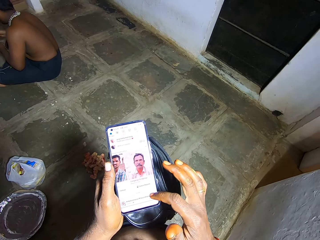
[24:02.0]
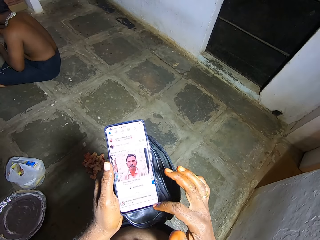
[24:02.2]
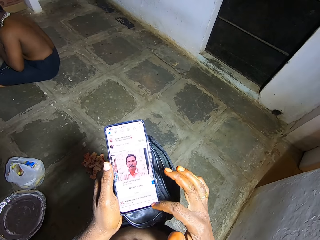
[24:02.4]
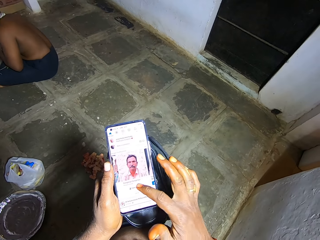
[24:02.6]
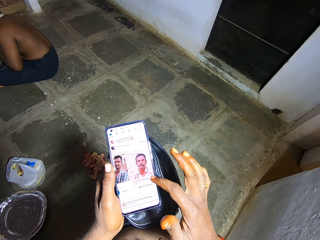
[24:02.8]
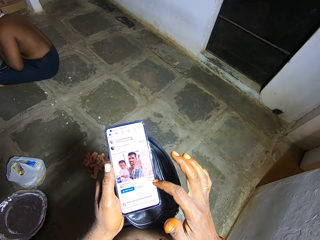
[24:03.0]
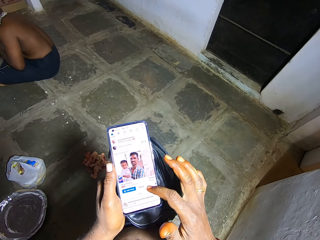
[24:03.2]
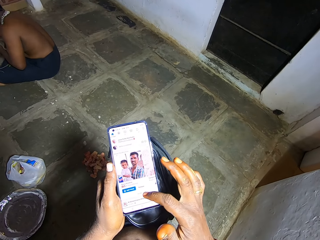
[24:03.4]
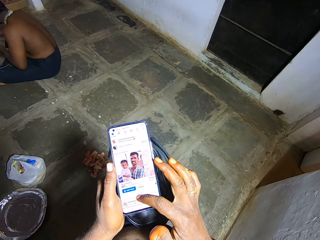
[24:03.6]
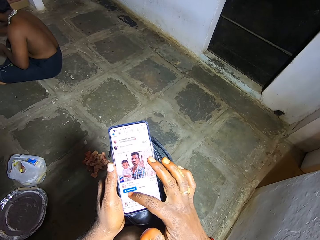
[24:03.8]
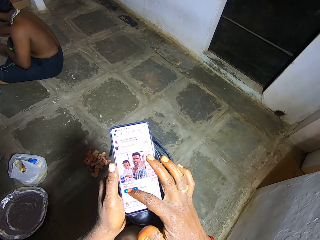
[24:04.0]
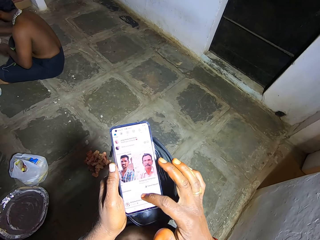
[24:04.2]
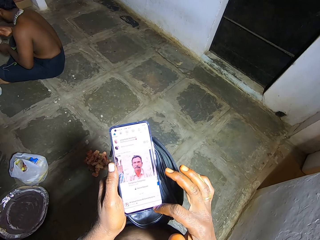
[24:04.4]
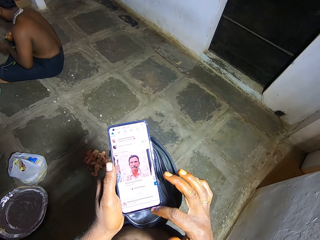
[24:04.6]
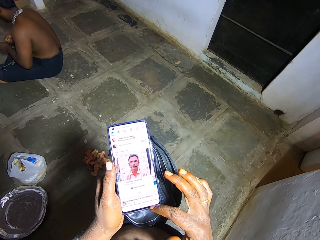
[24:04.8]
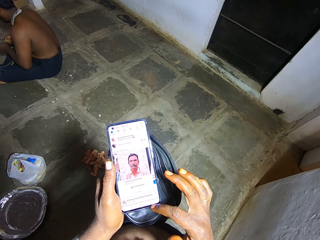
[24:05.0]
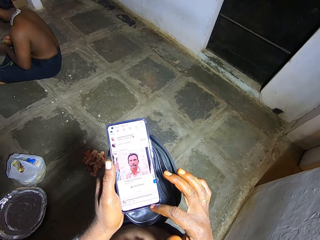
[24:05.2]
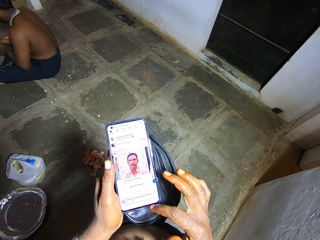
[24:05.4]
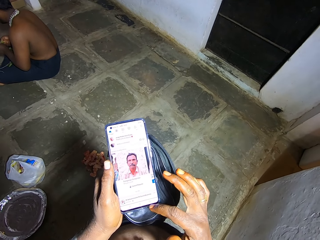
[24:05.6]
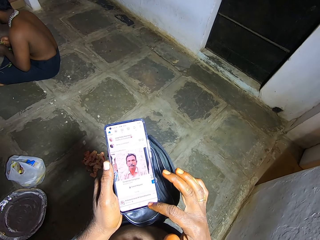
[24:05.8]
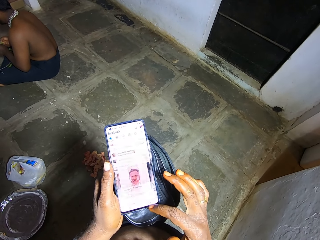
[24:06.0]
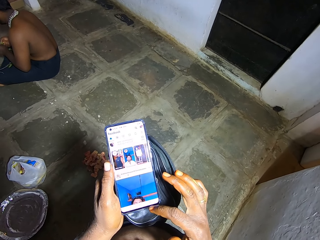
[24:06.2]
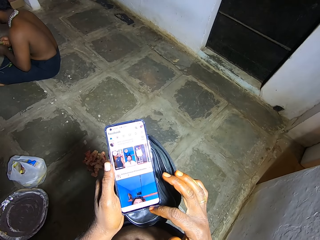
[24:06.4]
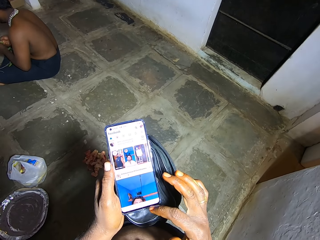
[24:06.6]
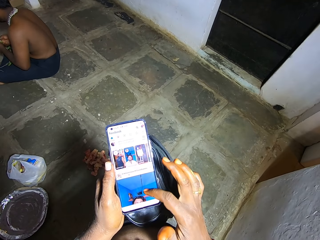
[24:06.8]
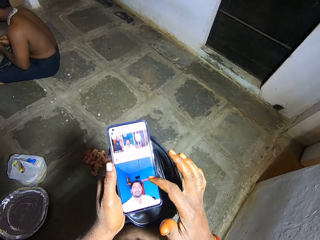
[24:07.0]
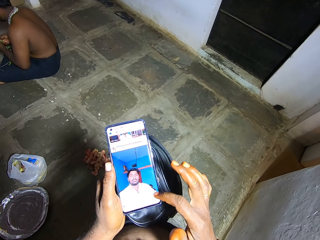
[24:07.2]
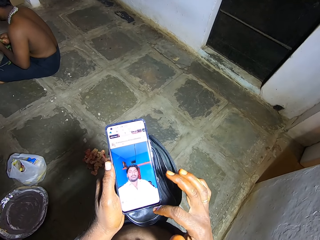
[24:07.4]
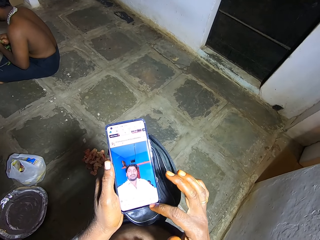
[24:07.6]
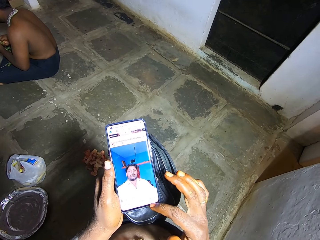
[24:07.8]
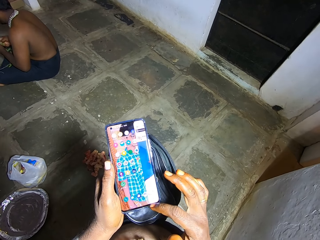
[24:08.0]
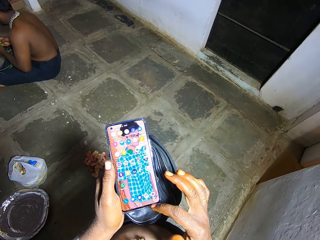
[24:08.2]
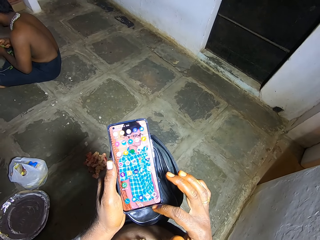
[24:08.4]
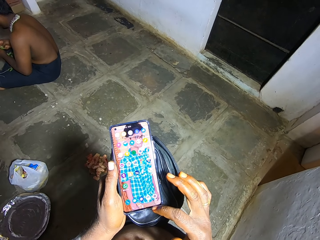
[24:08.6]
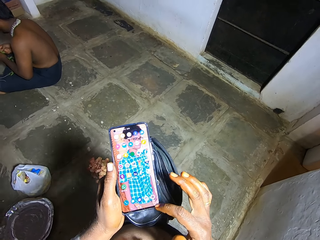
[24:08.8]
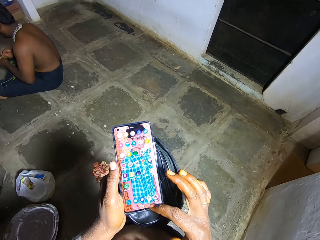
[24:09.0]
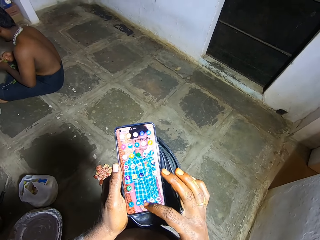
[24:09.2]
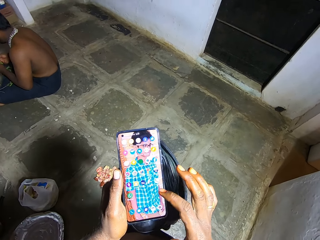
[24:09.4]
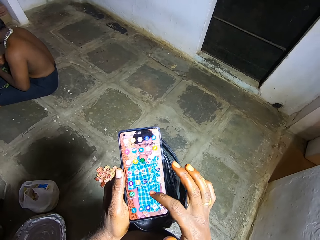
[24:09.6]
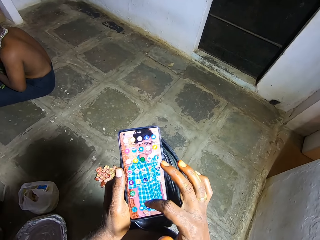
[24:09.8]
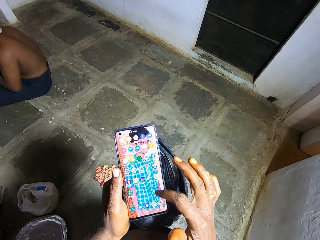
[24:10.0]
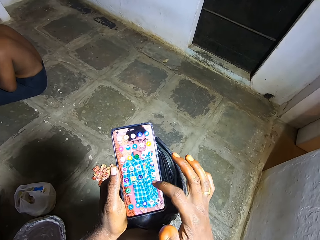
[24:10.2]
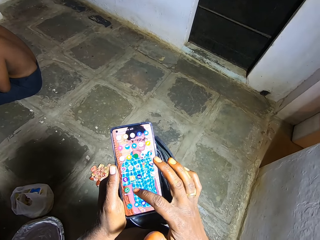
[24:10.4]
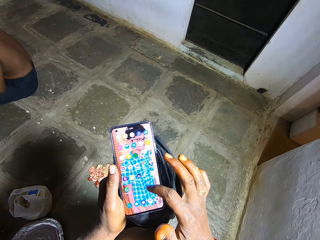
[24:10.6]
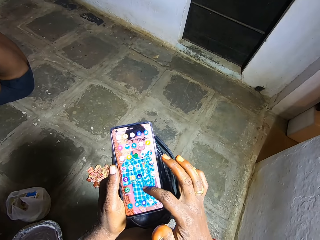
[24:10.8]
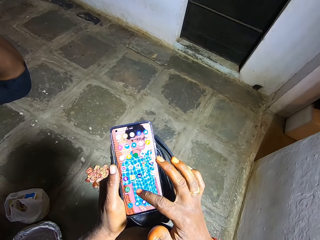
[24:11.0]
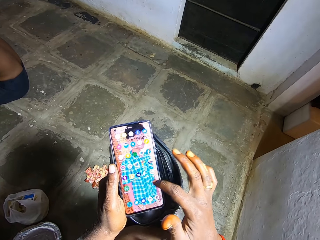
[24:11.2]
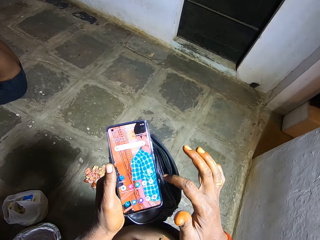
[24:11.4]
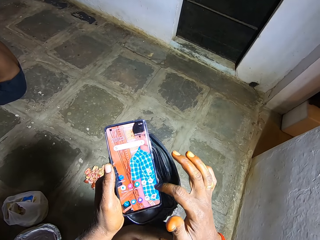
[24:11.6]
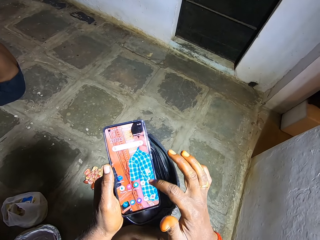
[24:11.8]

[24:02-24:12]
A man peels fruits. The camera wearer operates a mobile phone.

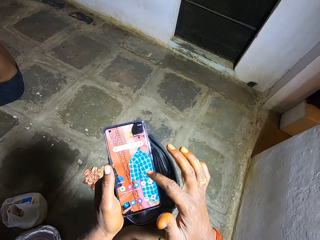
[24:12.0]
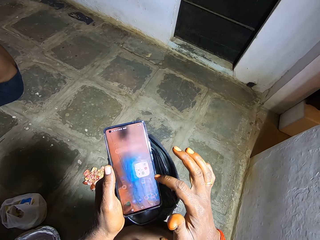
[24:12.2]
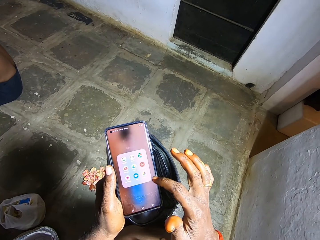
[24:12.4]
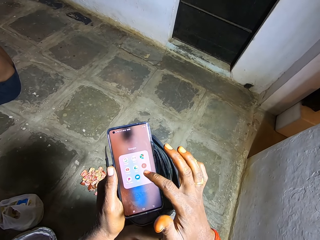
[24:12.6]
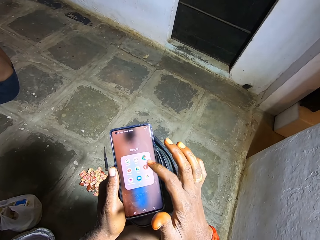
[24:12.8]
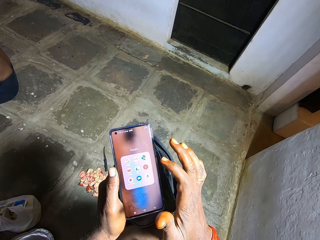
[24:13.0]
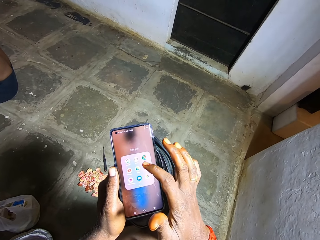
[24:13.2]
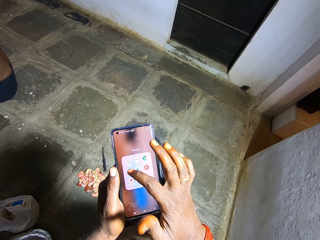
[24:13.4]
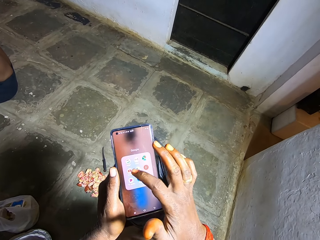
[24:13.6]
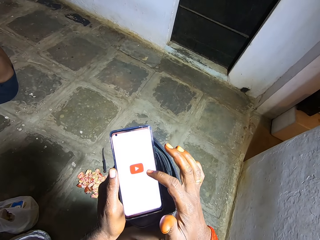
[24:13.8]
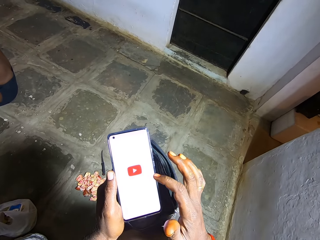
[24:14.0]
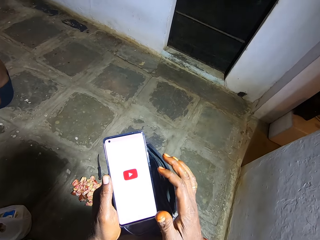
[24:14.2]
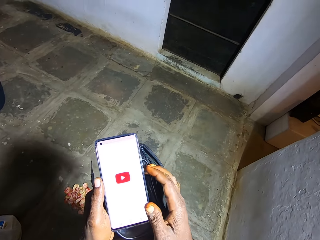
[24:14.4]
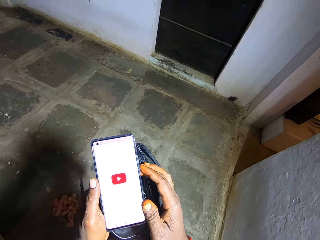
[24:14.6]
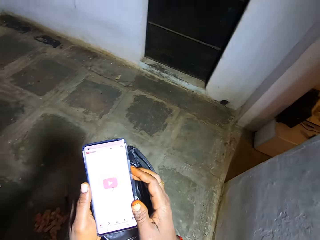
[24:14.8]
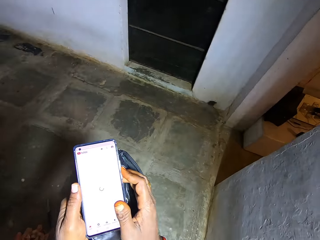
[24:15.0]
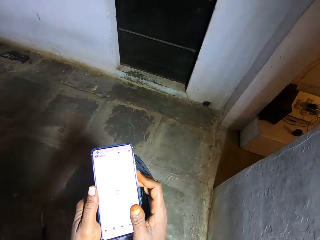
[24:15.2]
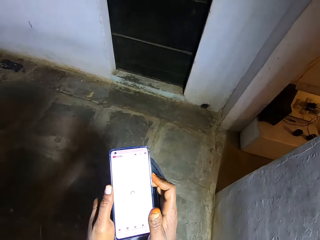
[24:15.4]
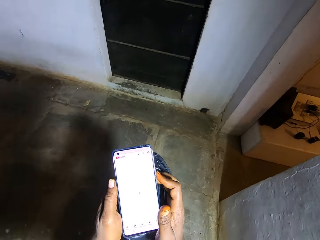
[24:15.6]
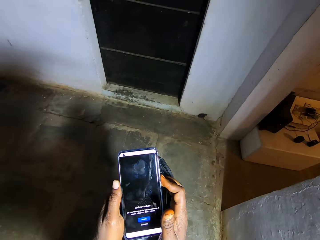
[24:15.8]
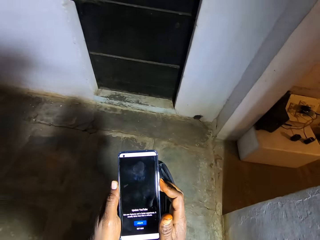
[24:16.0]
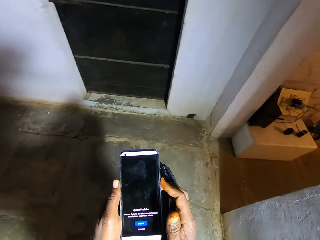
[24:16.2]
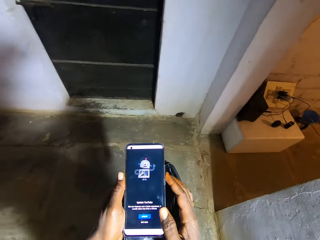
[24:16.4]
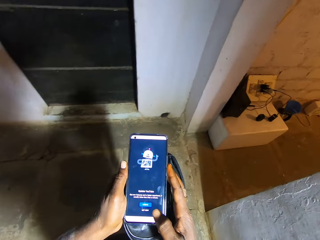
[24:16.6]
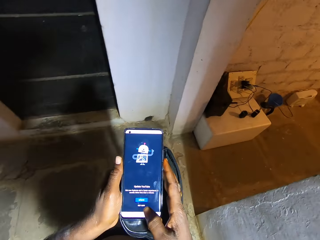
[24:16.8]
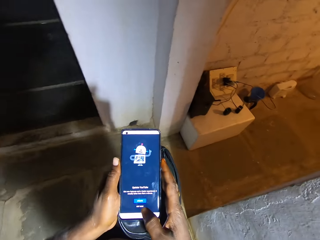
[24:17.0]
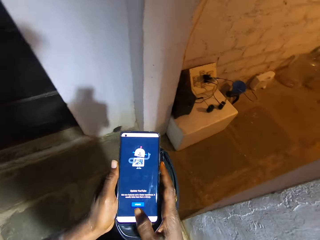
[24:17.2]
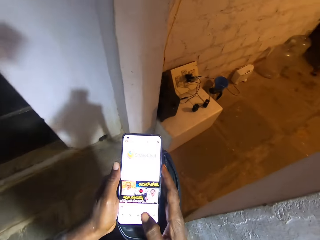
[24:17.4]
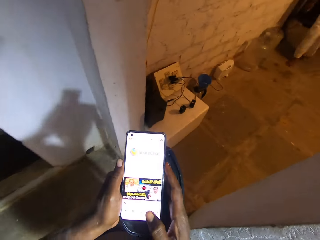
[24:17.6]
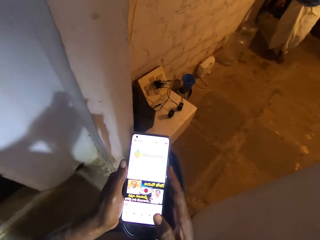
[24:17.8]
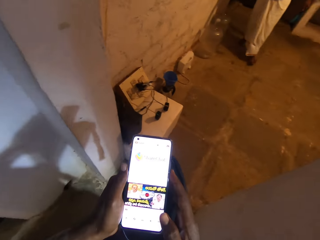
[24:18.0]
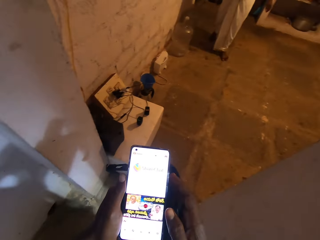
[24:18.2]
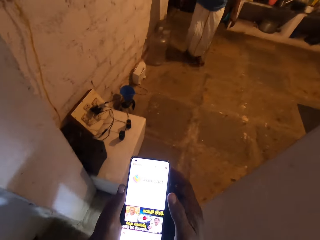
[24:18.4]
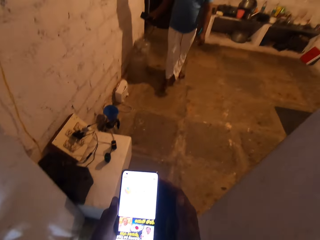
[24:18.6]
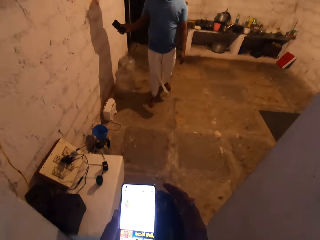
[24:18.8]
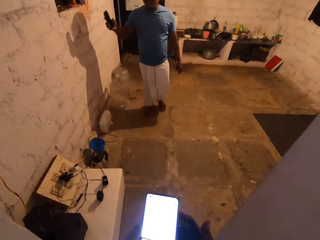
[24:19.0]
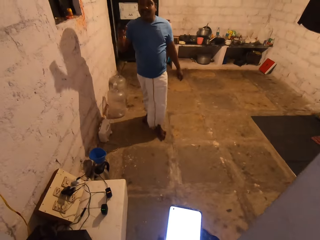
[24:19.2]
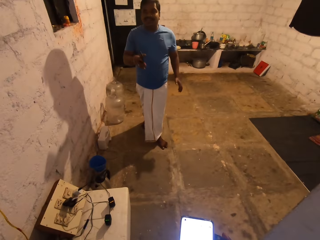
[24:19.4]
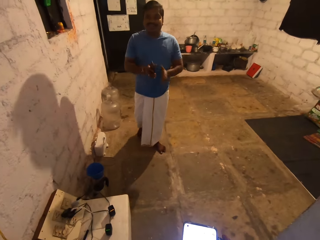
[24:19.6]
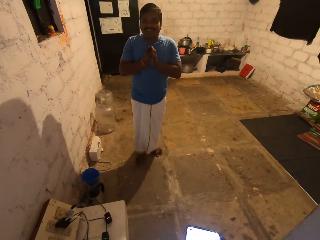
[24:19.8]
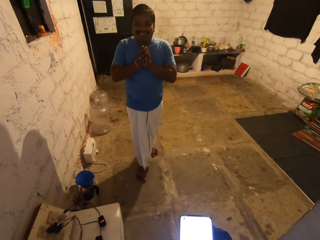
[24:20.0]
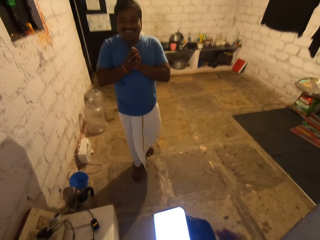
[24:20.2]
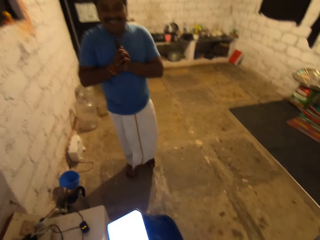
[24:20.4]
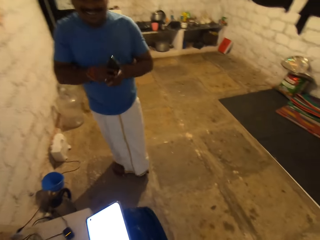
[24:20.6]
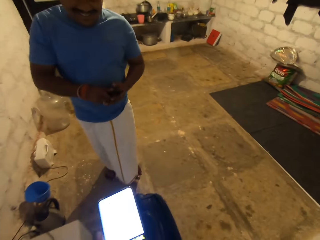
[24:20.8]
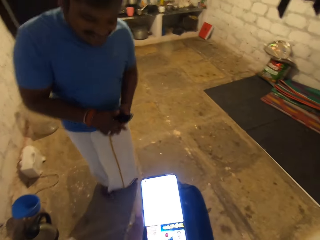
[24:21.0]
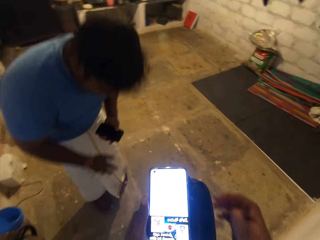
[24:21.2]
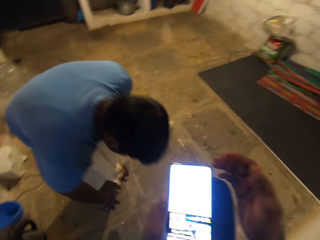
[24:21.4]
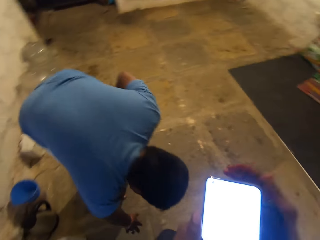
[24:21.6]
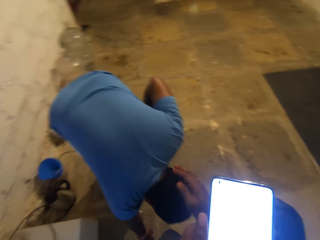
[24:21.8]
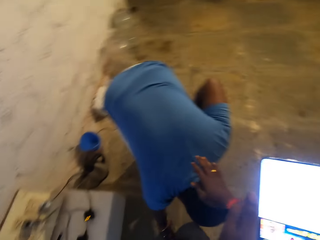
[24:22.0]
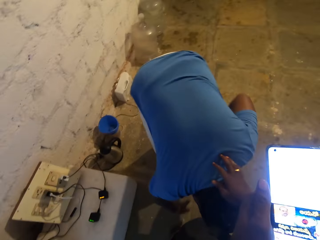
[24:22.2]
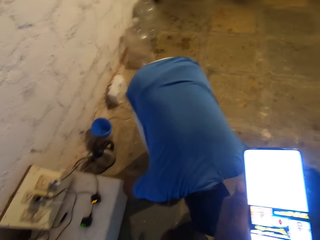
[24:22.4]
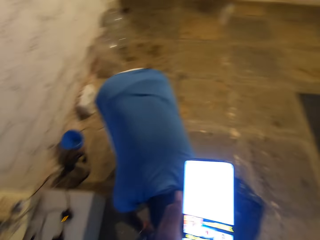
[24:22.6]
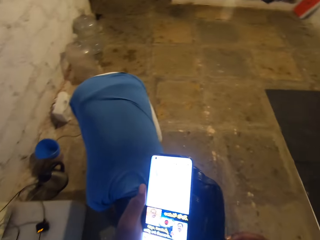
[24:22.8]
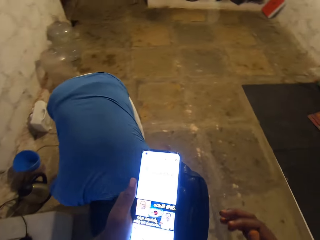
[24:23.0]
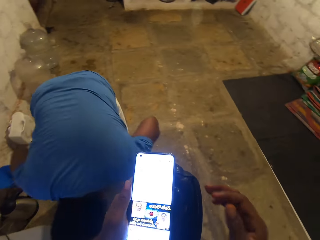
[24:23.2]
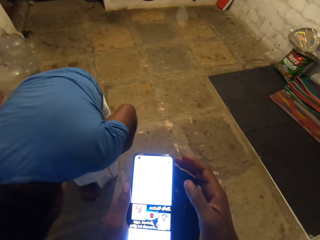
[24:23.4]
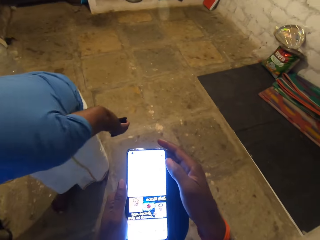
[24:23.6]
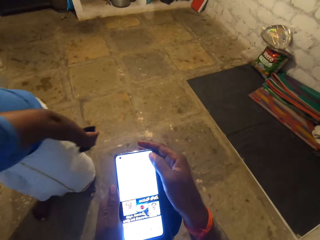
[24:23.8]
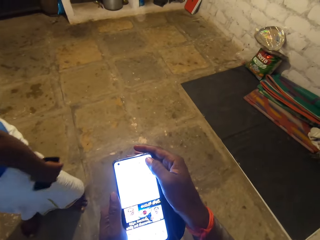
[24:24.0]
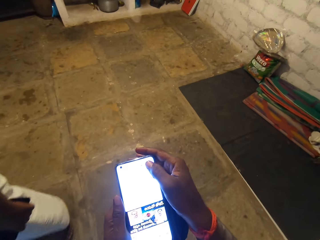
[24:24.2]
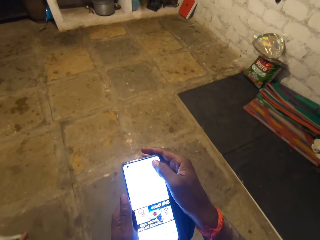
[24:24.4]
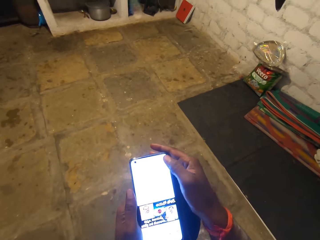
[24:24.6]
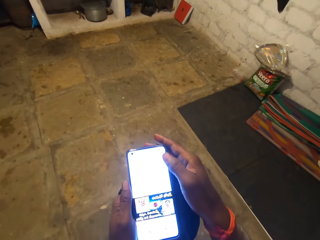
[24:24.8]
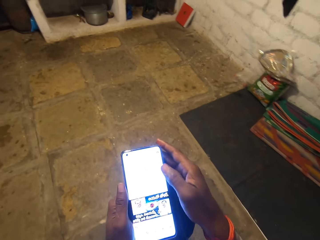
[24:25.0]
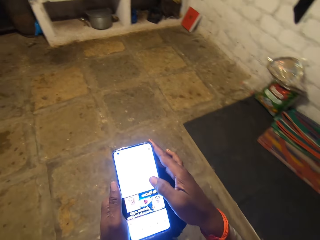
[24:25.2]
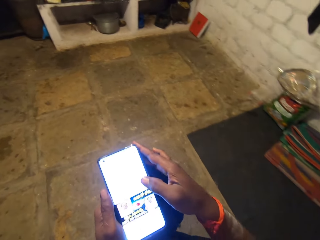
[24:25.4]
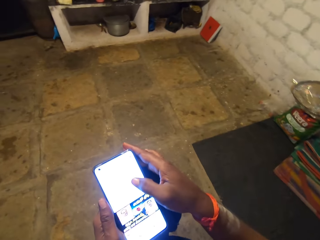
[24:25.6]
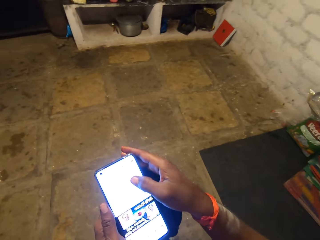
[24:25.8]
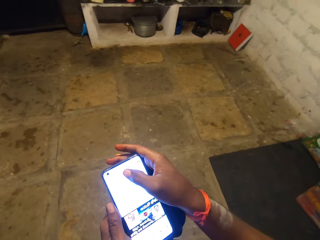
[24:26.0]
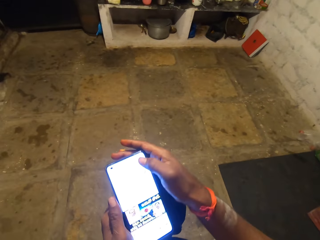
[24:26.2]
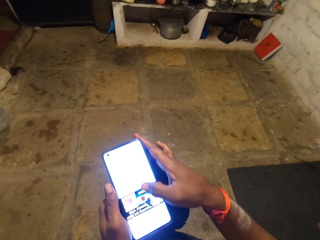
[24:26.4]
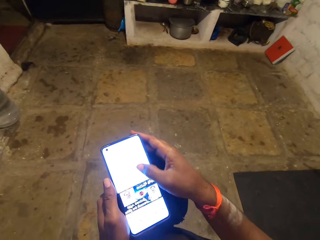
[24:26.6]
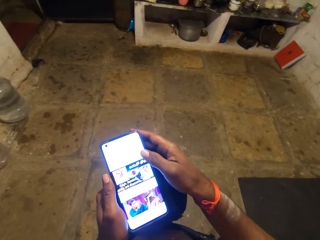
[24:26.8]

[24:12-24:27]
The camera wearer walks around a room. They operate a mobile phone. They dialogue with a man. The man bends on the floor. The camera wearer operates the mobile phone. They walk around the room.
